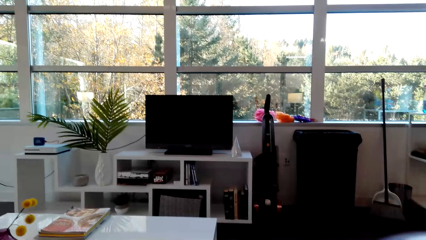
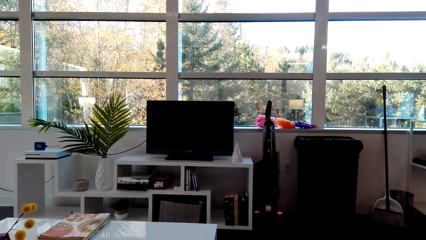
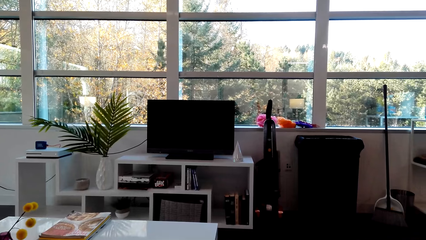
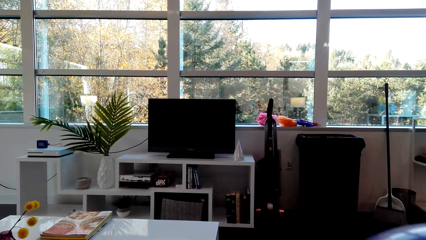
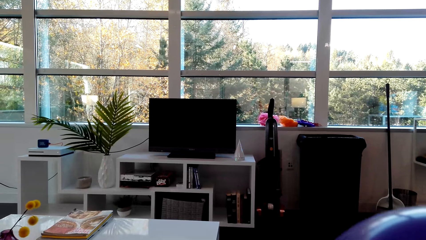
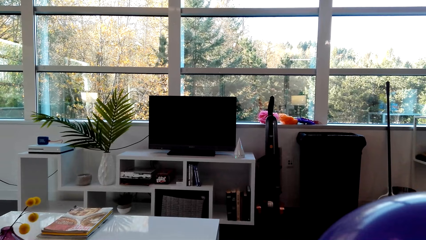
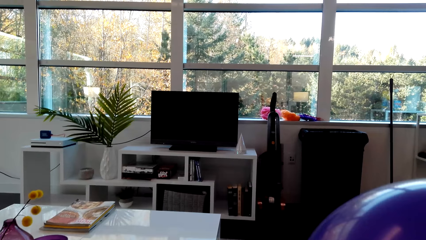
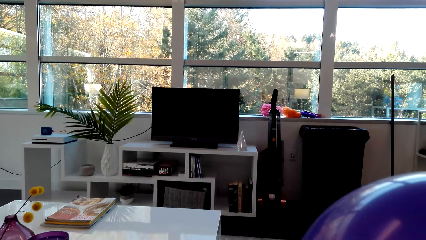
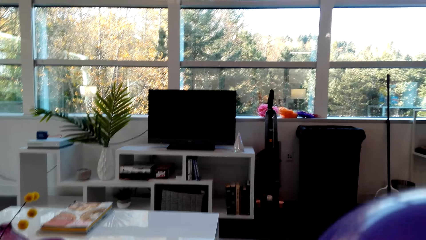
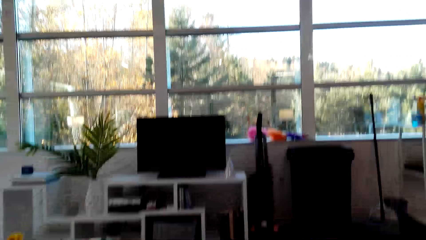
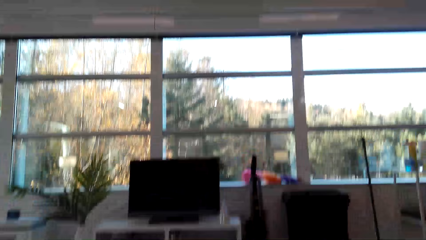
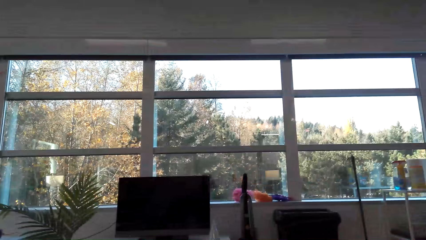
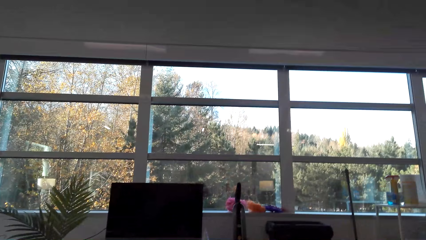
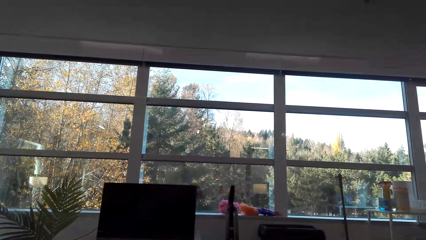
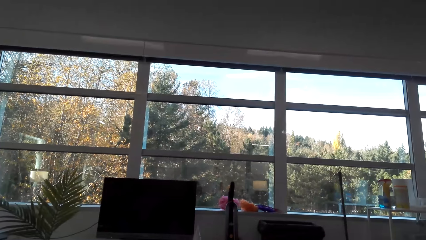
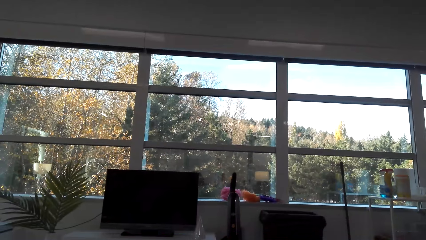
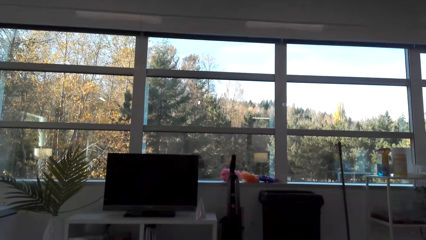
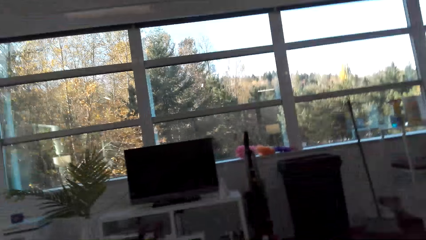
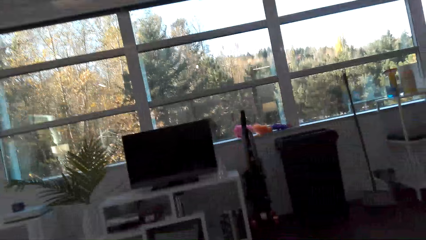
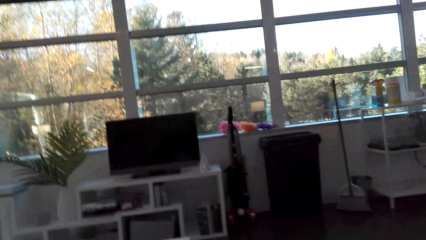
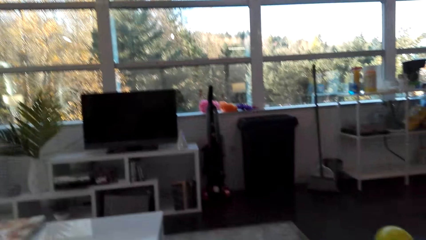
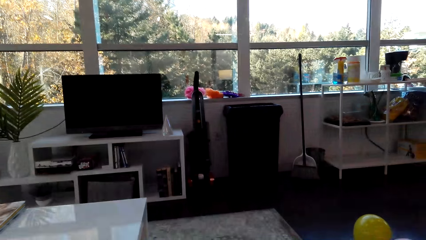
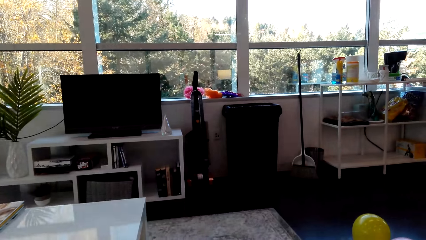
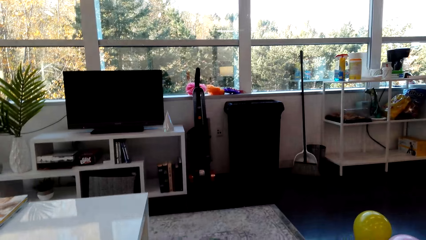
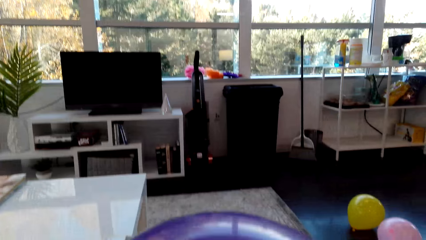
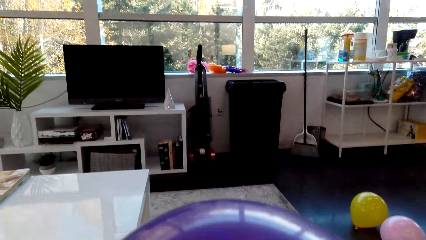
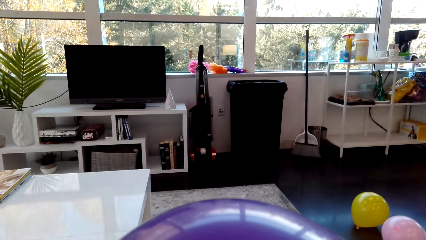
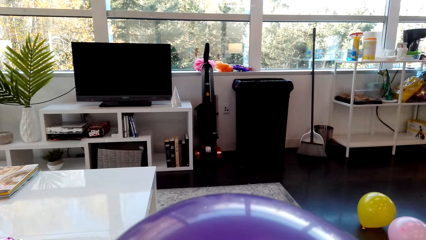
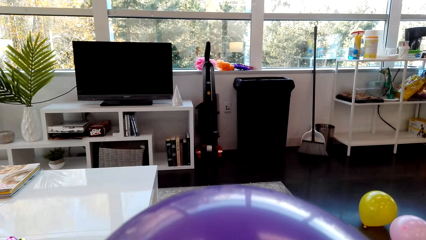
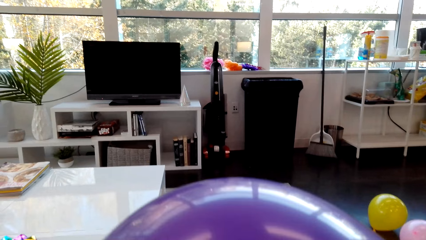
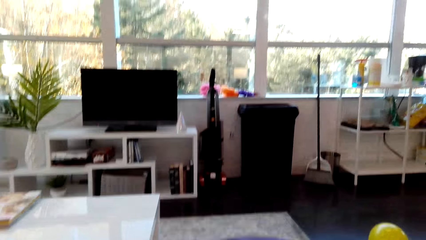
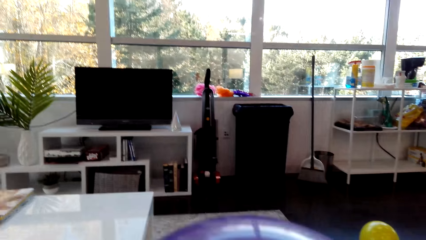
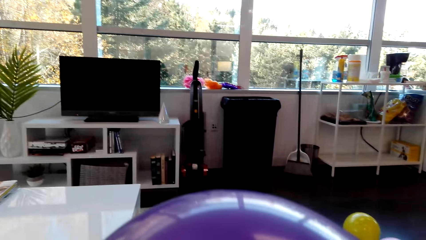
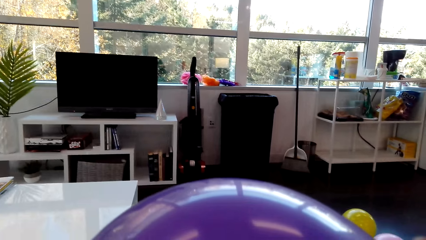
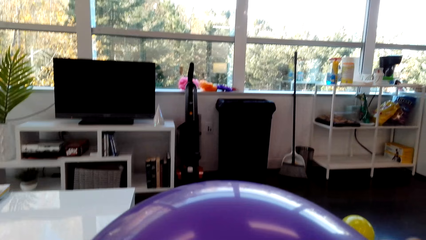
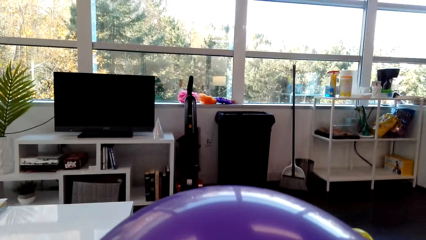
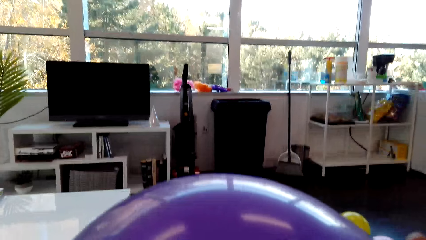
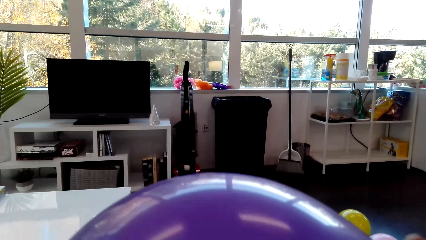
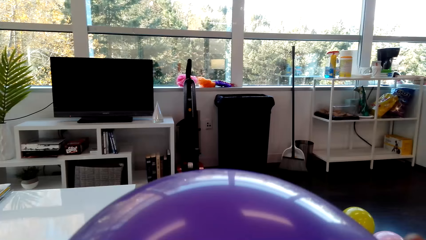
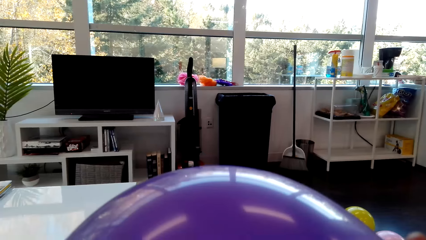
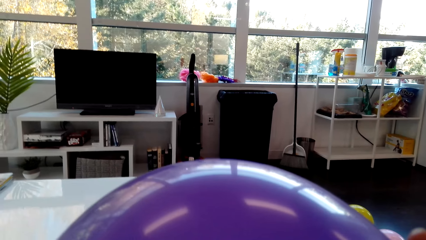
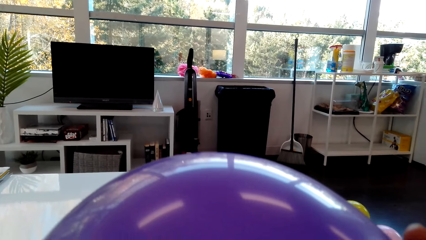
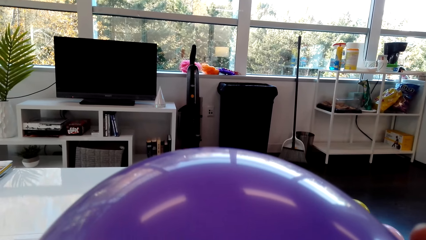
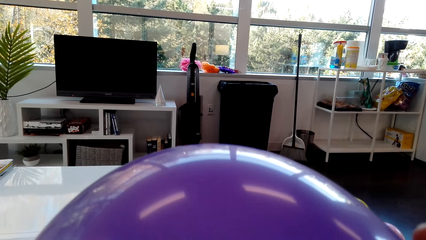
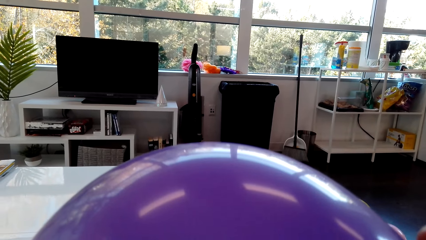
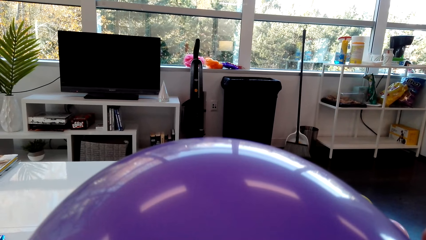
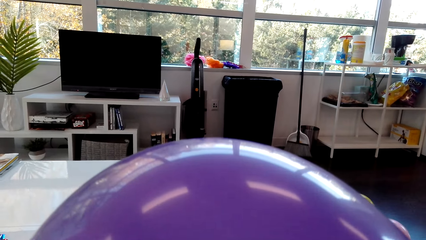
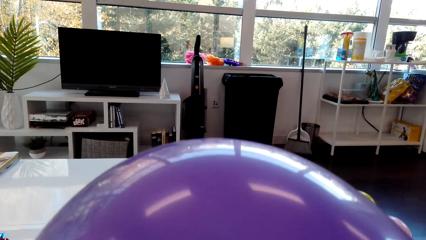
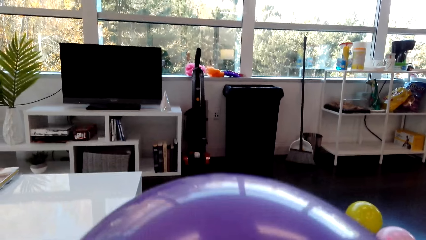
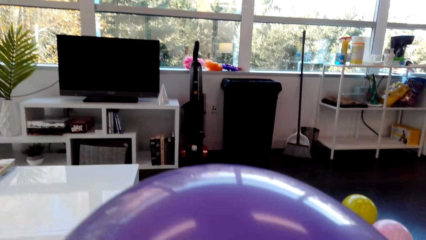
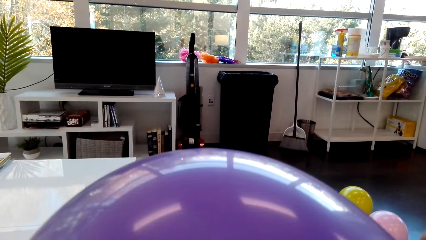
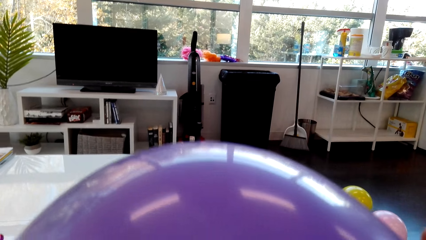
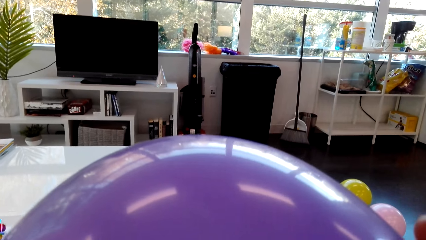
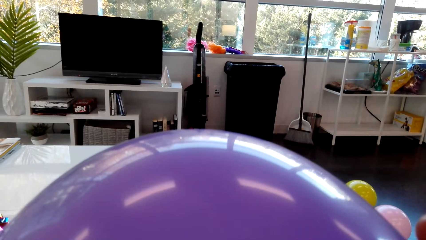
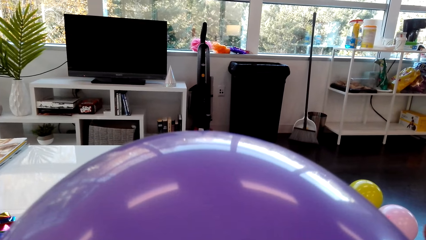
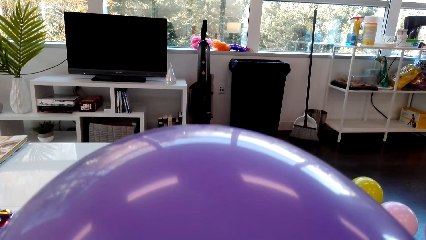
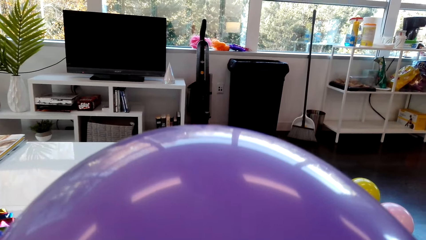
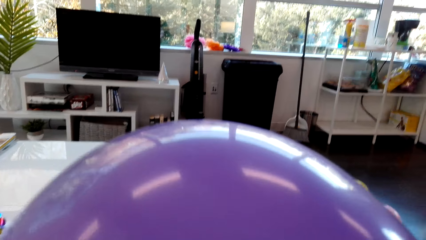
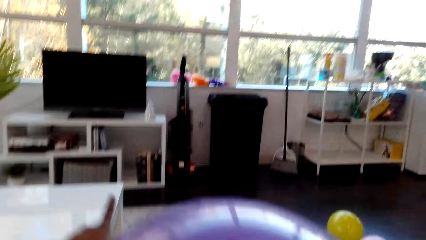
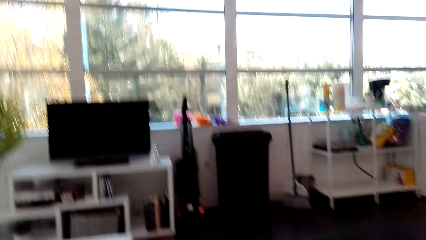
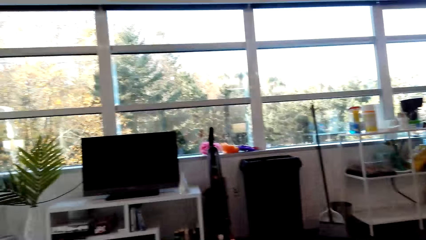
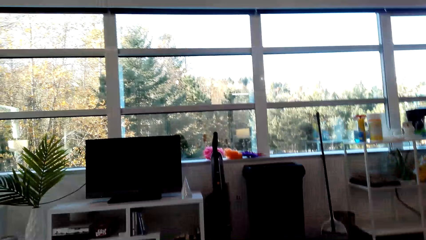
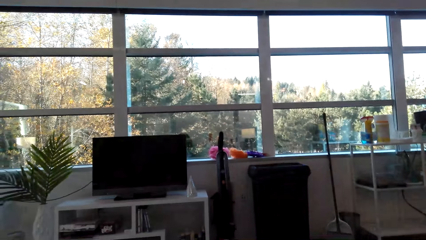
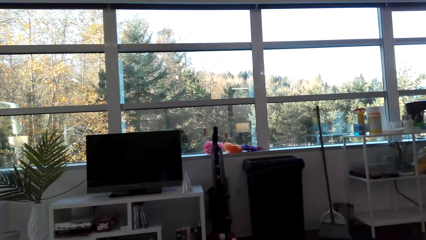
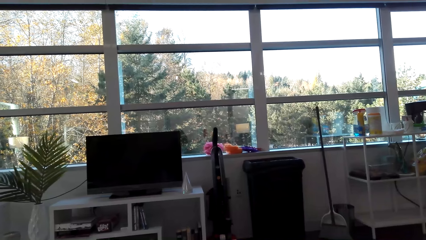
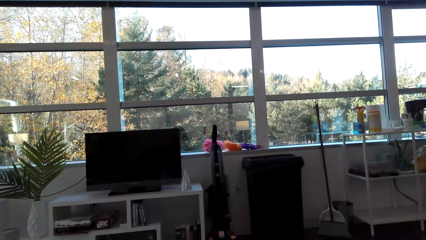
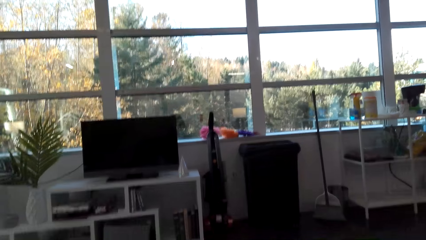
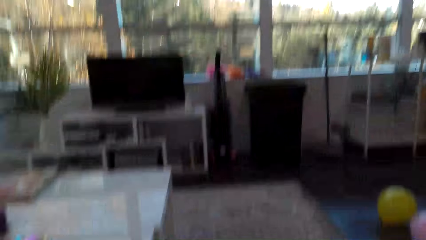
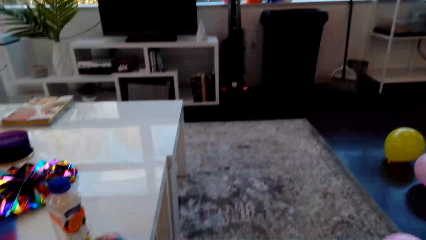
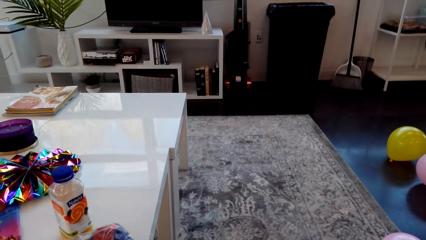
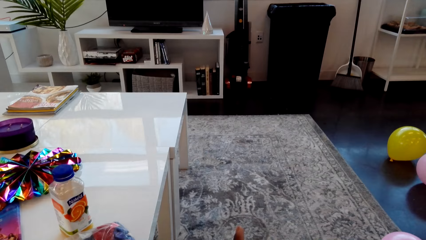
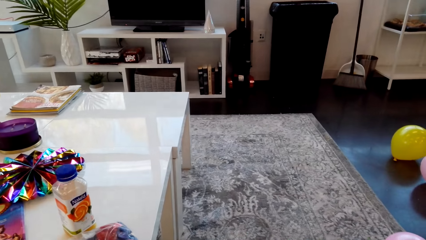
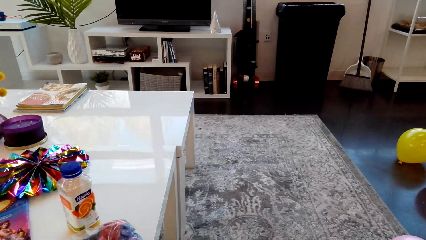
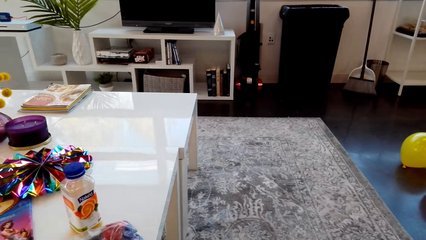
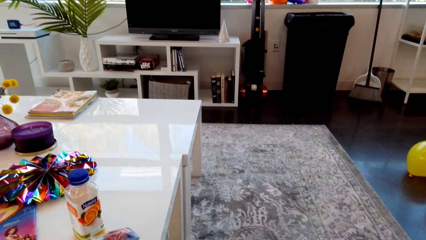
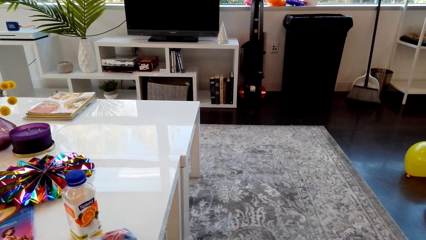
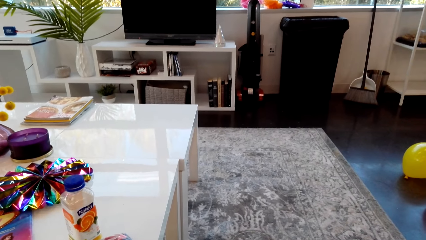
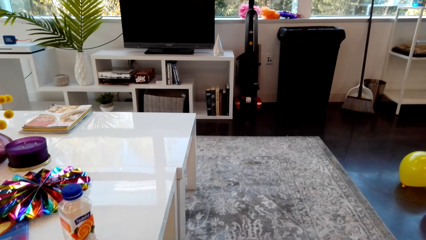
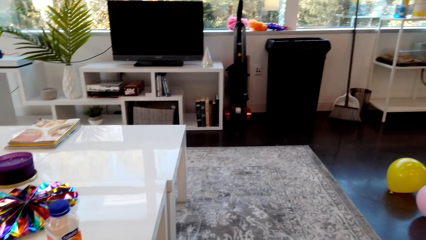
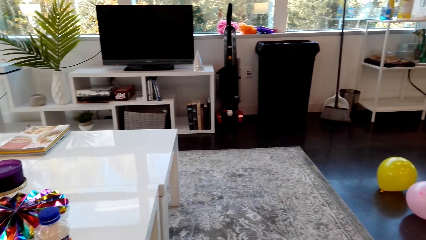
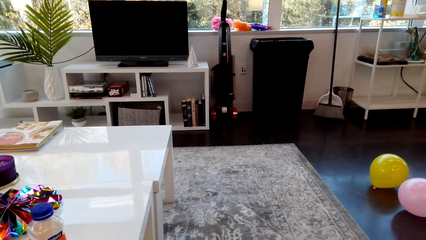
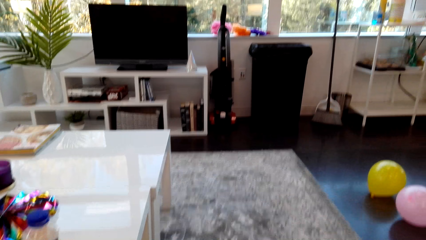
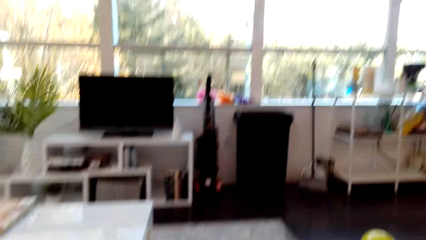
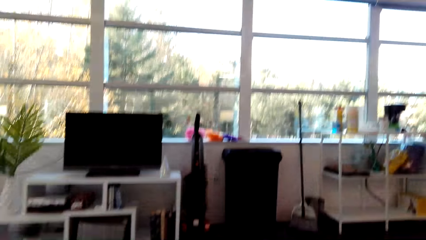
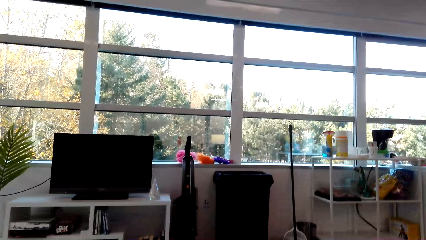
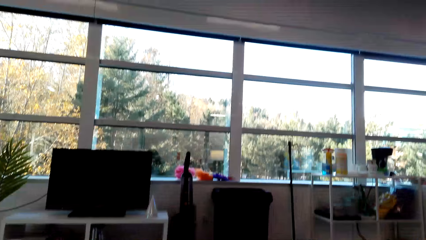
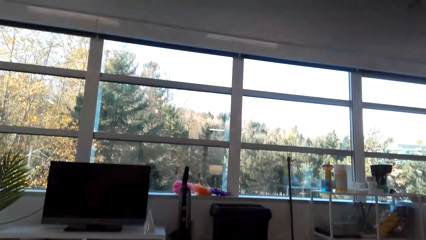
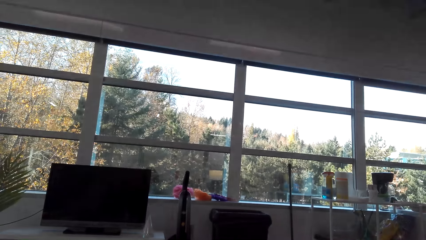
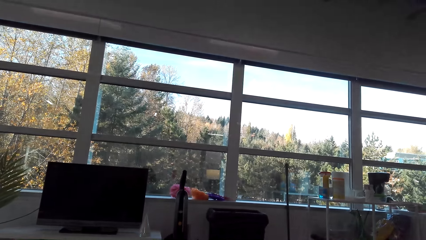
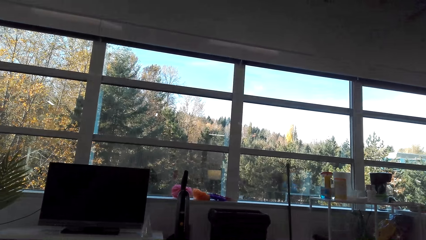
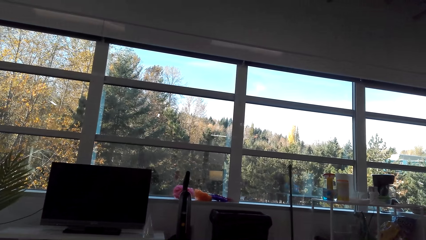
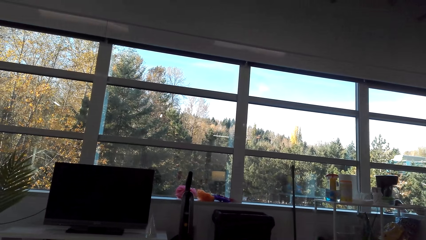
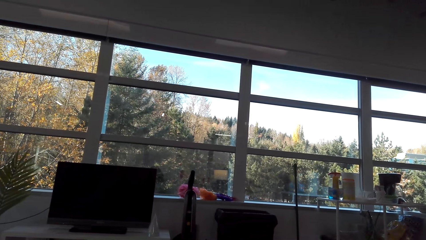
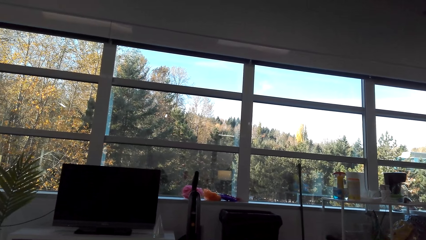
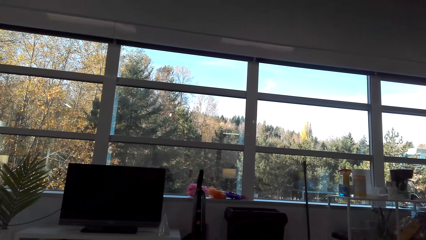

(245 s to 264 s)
The camera wearer inflates the balloon.
